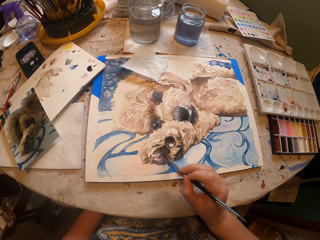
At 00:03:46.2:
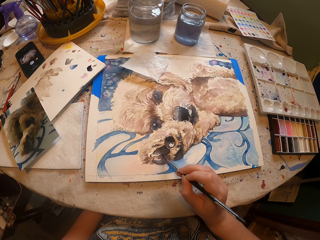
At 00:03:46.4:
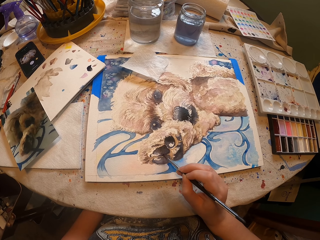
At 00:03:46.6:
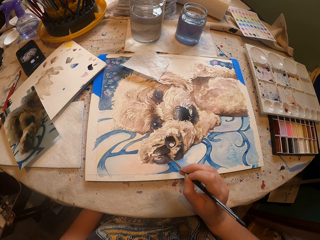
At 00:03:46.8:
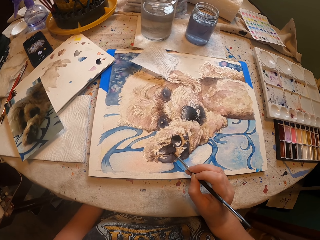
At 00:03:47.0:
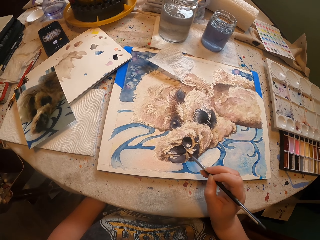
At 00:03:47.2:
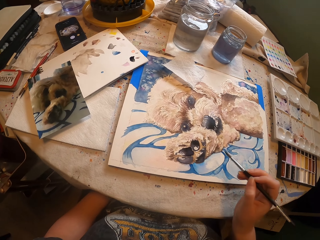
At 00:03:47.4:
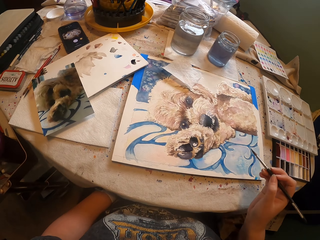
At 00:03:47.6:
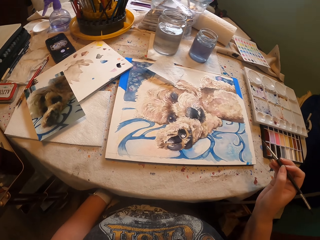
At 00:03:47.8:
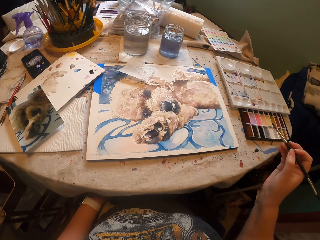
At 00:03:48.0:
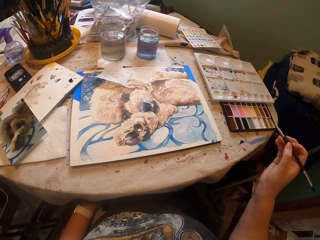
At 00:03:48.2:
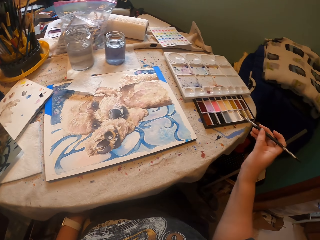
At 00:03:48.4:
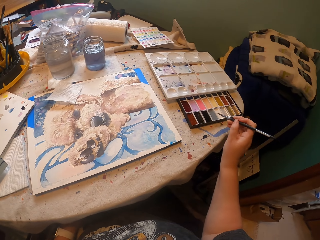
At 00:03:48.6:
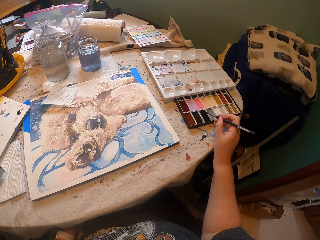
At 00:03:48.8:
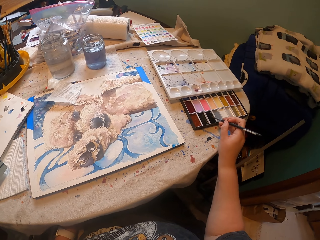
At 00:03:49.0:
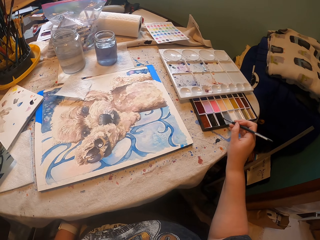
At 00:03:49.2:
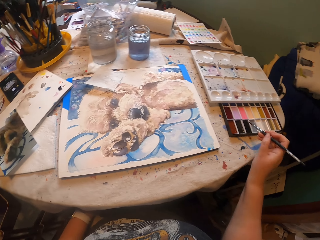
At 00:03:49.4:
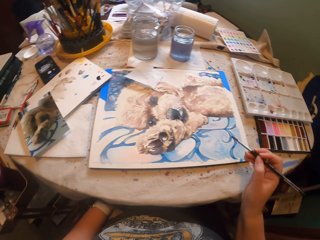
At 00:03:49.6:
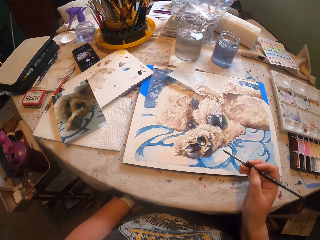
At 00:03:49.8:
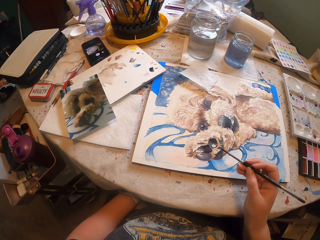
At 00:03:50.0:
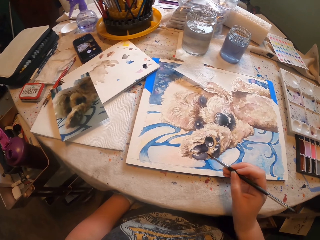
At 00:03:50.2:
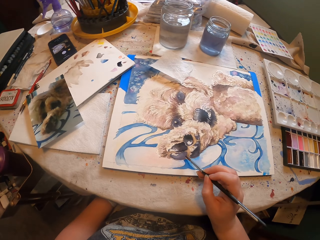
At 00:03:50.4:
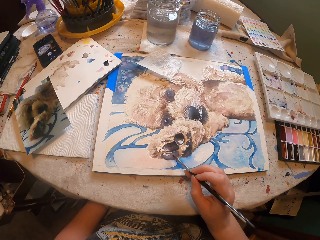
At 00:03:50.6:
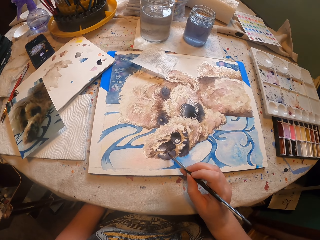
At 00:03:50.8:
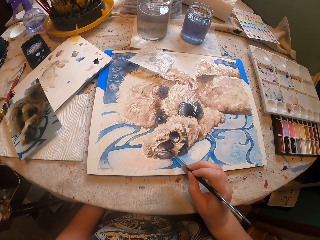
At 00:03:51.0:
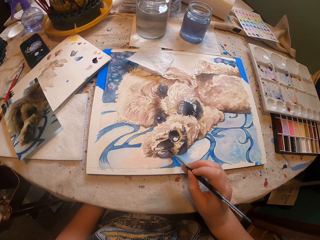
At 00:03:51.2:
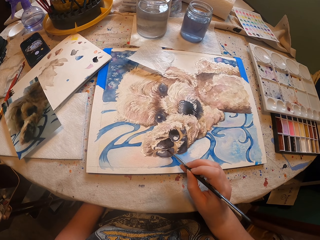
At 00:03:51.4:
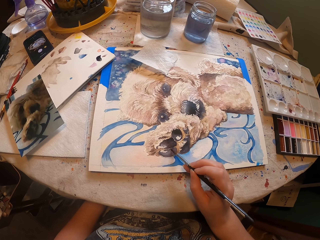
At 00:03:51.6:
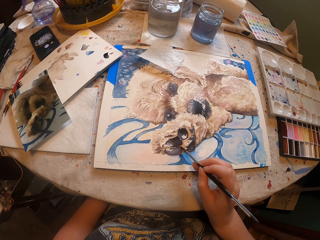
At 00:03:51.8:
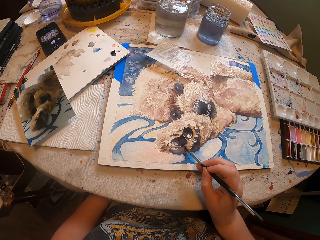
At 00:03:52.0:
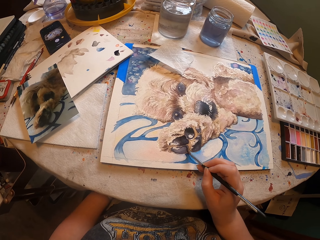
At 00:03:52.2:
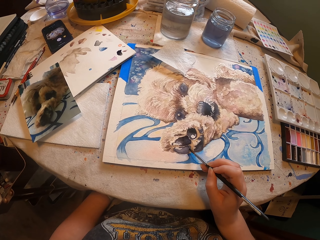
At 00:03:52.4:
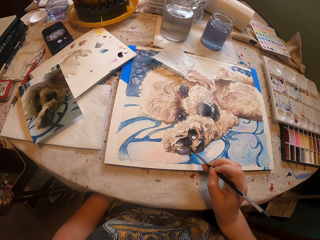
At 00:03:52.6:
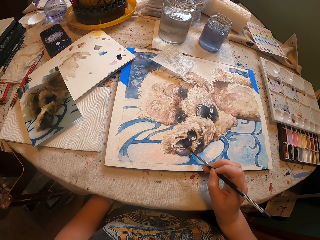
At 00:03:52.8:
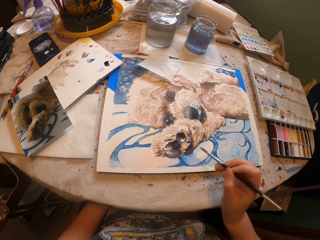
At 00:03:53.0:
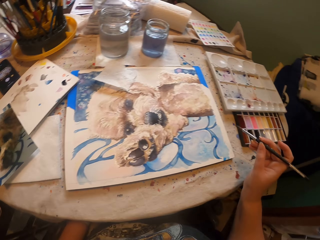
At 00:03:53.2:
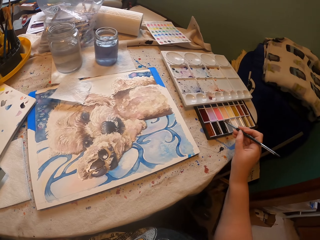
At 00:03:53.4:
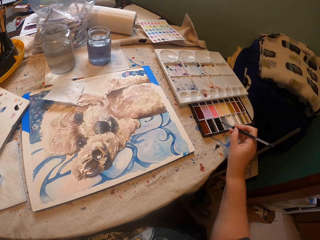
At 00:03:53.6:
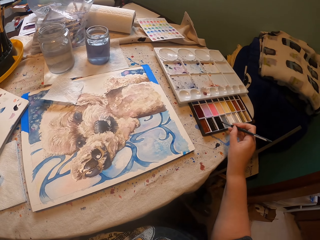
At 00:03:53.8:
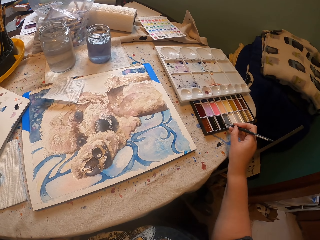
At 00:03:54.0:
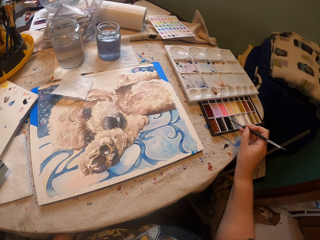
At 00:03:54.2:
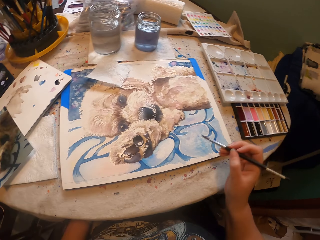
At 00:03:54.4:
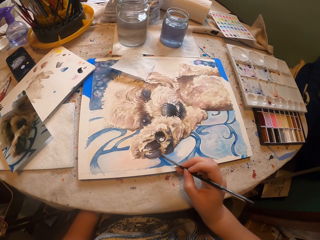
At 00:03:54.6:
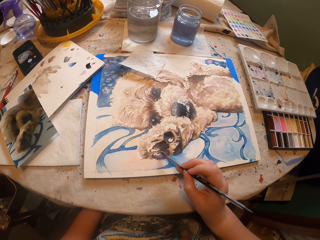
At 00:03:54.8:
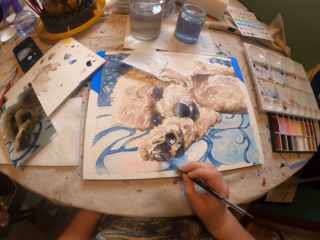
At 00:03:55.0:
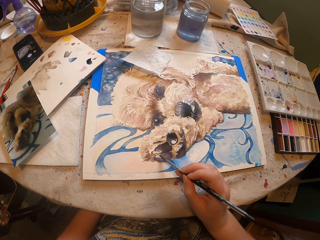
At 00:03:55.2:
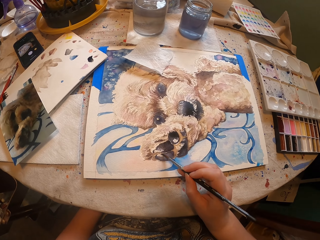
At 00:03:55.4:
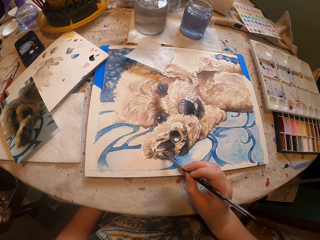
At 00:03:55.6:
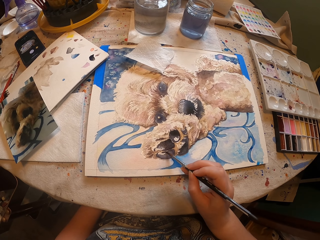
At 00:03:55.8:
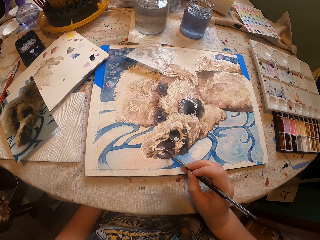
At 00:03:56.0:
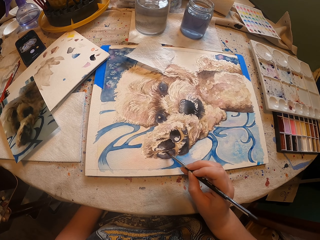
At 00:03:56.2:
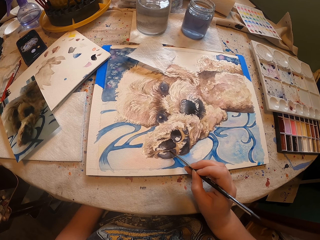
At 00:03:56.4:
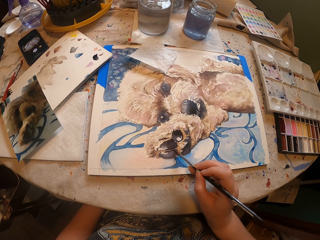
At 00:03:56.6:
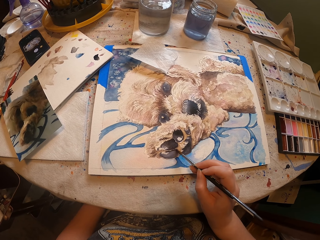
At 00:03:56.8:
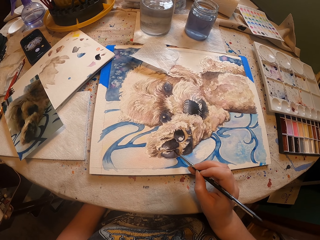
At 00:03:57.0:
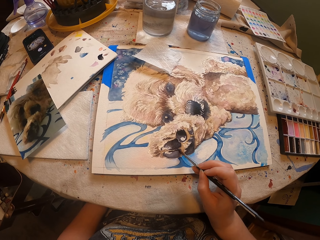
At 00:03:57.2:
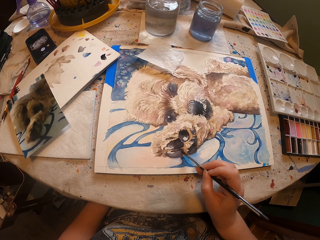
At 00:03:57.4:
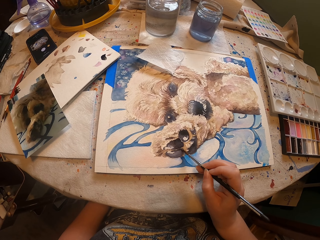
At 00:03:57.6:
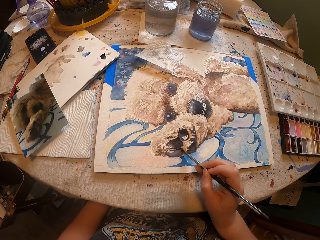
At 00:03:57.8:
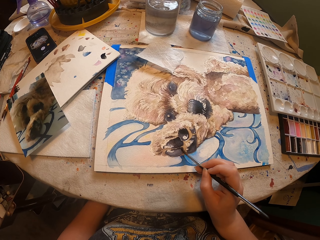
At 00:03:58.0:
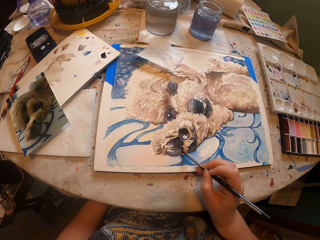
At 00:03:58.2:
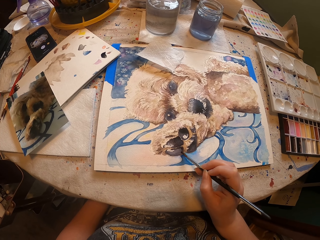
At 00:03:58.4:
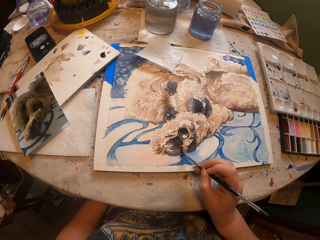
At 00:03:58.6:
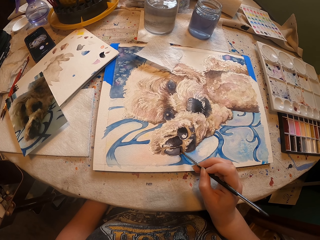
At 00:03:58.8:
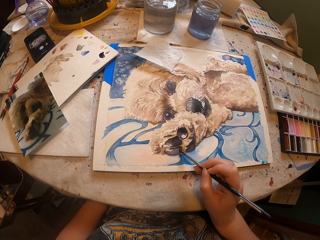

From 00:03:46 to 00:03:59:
The camera wearer pulls the brush off the portrait. They dip the paint brush in the paint and paint the picture with the paint brush. They pull the brush off the portrait, dip the paint brush in the paint, and paint the picture with the paint brush.

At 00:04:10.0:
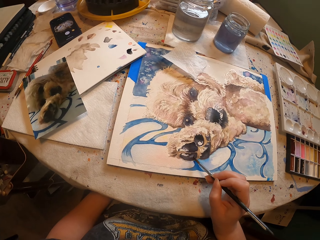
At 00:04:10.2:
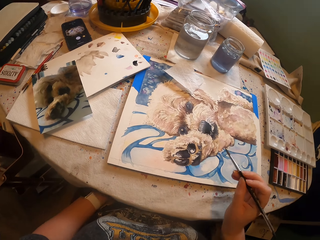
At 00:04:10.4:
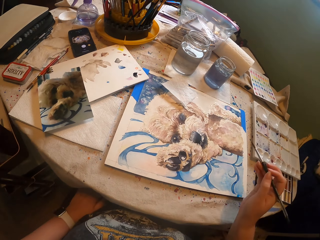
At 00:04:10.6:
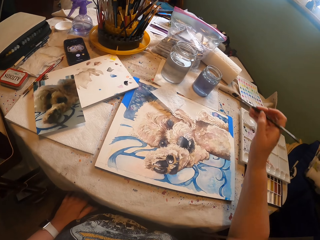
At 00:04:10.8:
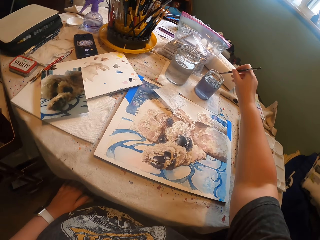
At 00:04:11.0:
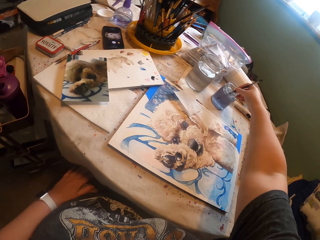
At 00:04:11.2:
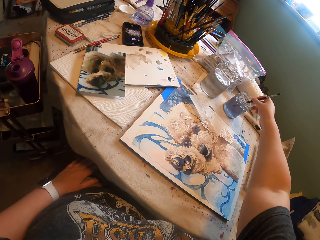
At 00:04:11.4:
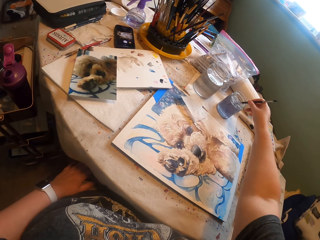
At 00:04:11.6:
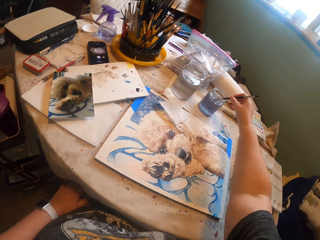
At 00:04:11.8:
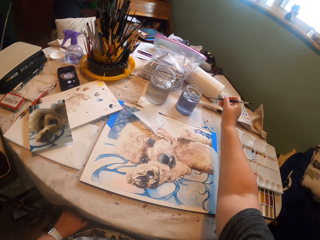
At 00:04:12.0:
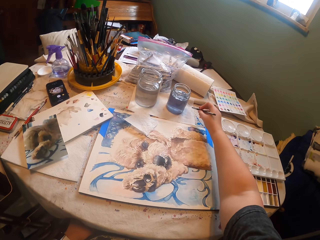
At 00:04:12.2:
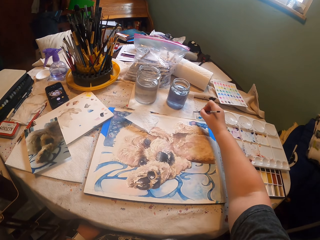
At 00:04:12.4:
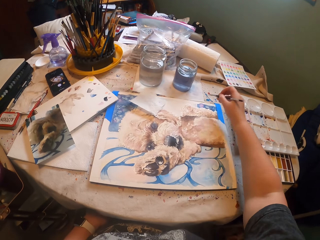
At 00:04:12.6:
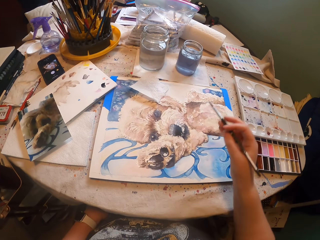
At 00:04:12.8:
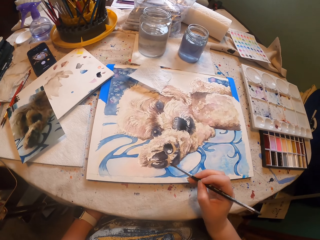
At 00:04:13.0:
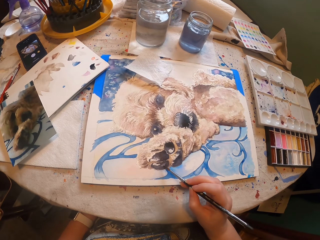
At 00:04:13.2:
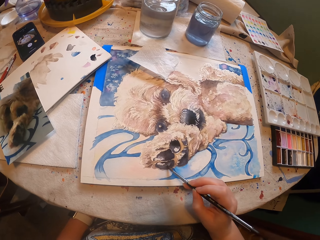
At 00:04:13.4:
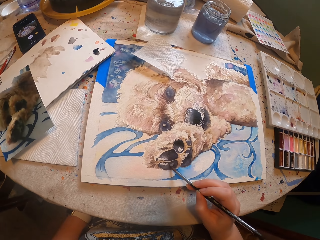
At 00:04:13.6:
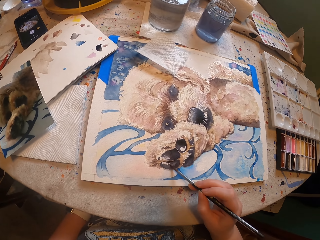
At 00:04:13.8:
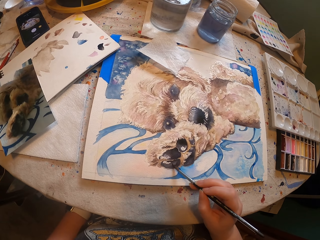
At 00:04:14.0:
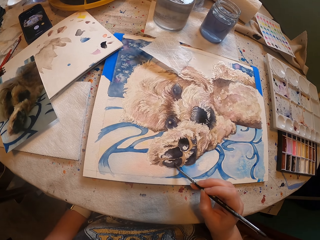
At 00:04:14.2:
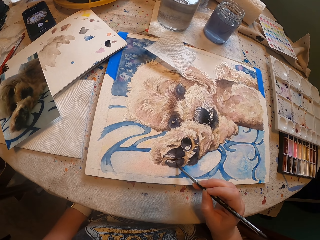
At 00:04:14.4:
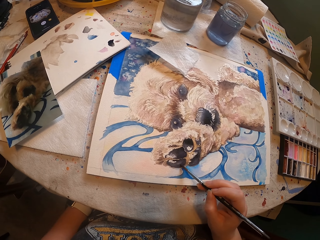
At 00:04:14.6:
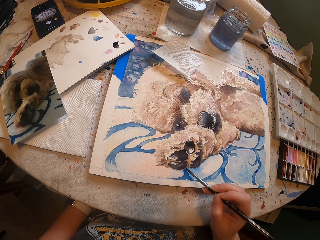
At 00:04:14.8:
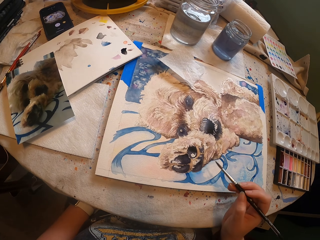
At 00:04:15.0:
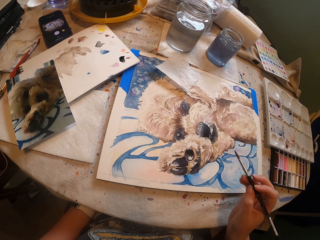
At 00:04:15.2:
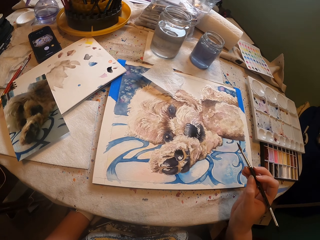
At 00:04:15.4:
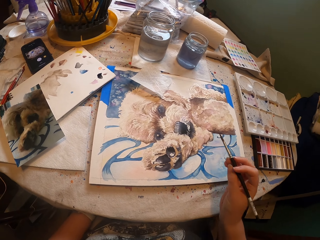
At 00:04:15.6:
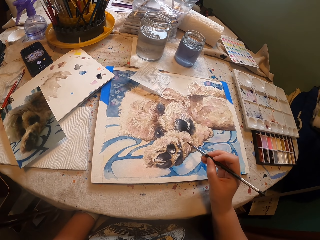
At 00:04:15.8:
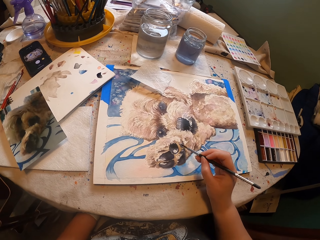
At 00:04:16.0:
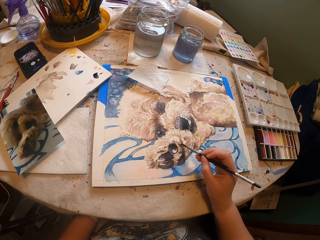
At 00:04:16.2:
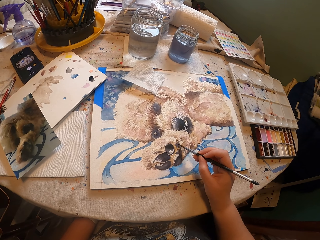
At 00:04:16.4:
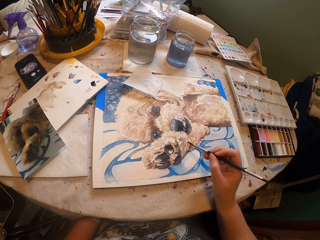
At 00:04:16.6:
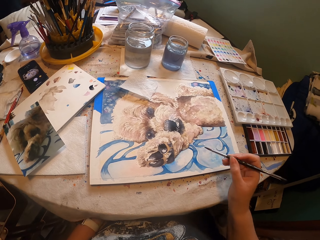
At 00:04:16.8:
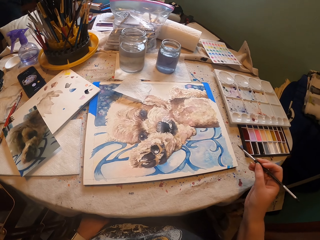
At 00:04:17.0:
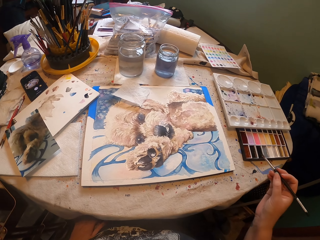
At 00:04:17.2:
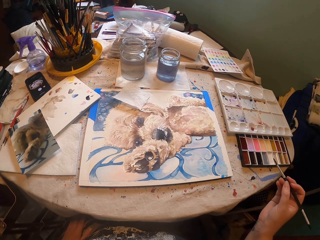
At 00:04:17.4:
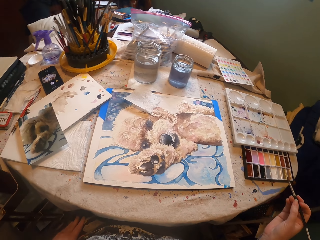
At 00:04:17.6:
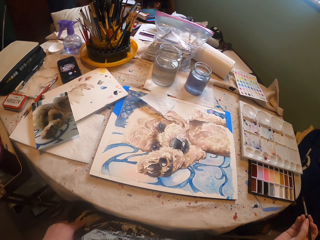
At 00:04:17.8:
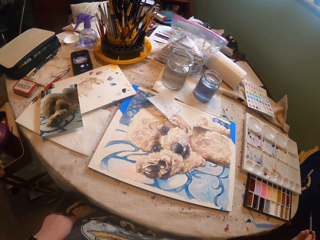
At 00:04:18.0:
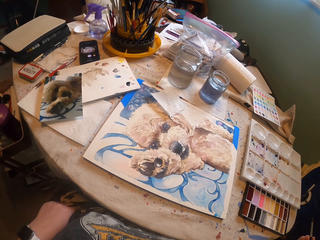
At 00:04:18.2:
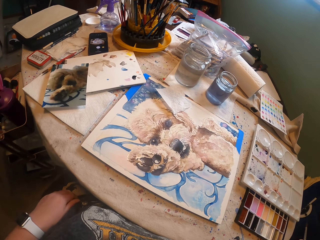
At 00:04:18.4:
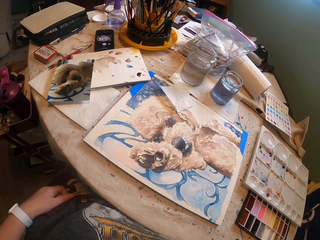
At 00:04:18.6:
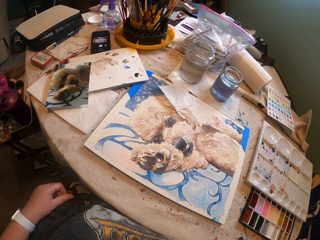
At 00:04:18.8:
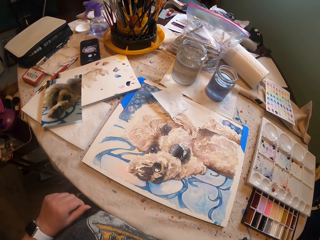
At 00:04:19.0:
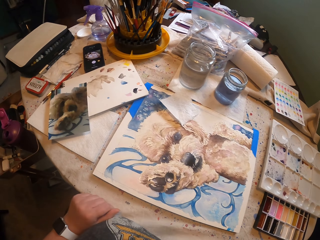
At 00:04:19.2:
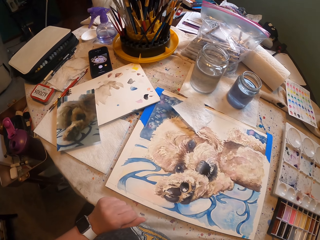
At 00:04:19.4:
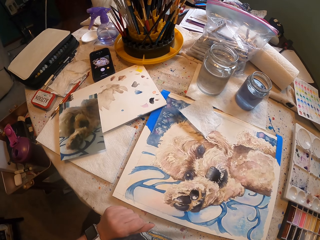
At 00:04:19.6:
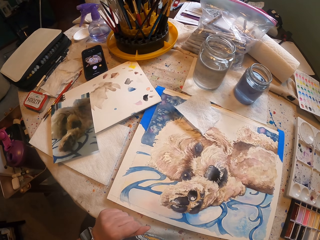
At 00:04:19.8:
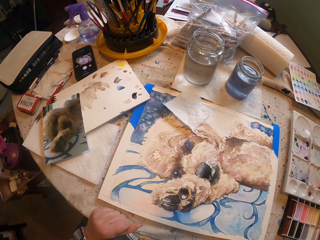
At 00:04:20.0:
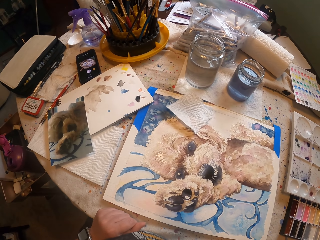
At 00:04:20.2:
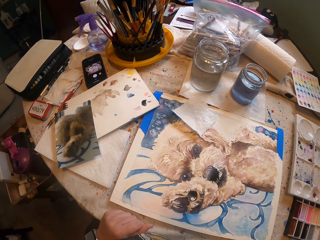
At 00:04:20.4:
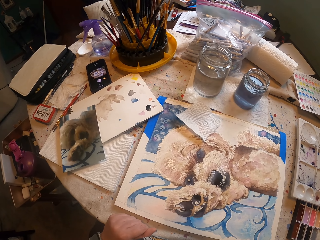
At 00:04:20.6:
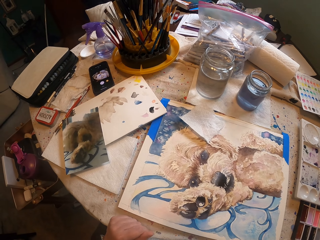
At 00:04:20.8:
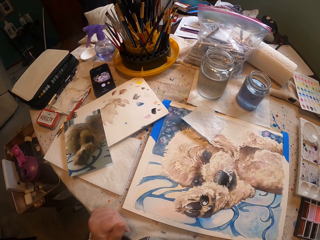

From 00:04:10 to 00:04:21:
The camera wearer pulls the brush off the portrait and dips the brush in a tin. He pulls the brush off the tin and rubs the paint brush on a paper. He paints the picture with the paint brush. He puts his left hand on the table. He pulls the brush off the portrait. He holds the table.
